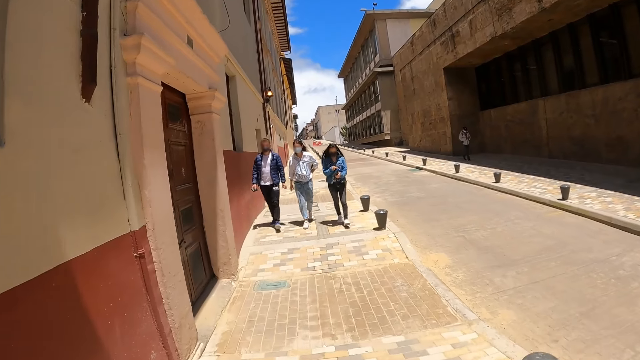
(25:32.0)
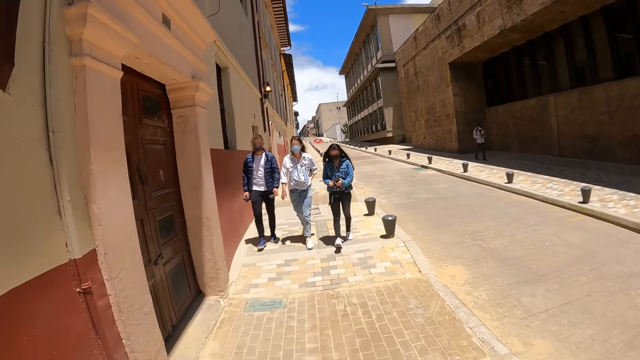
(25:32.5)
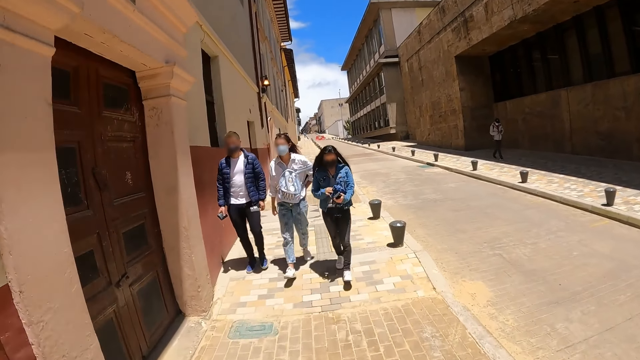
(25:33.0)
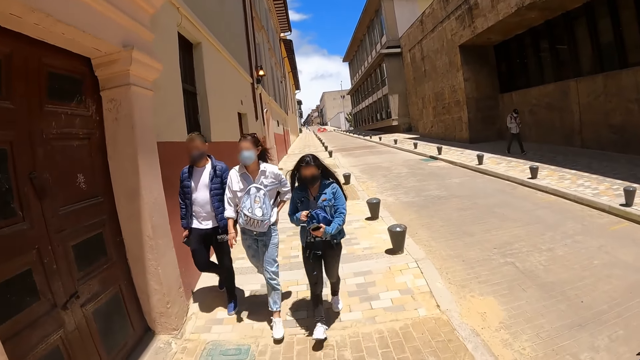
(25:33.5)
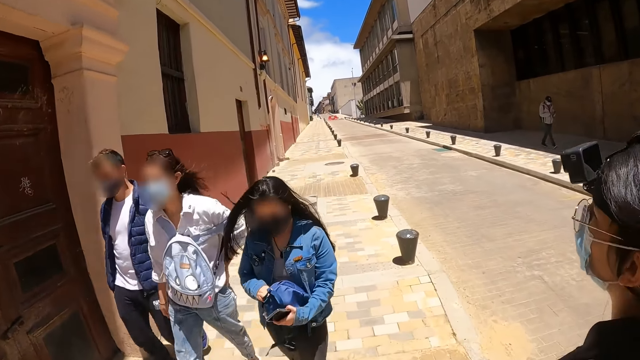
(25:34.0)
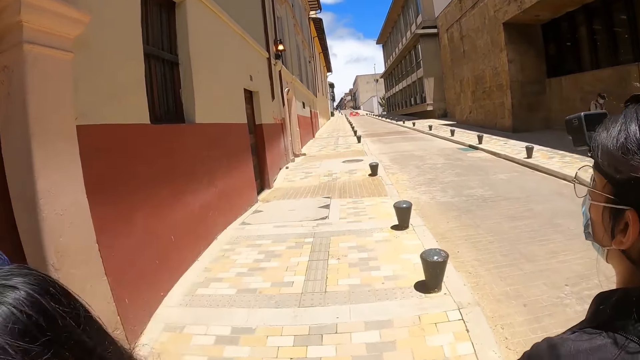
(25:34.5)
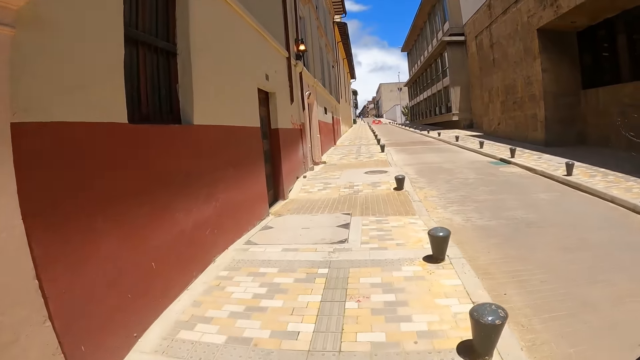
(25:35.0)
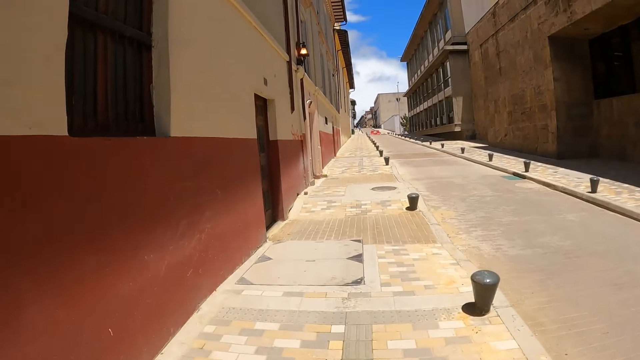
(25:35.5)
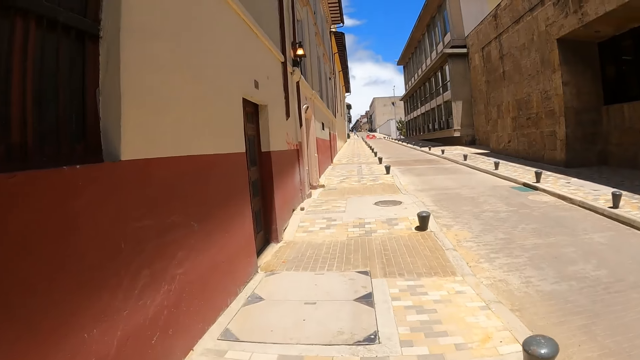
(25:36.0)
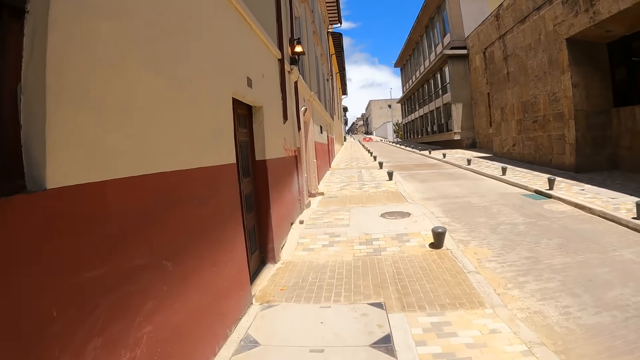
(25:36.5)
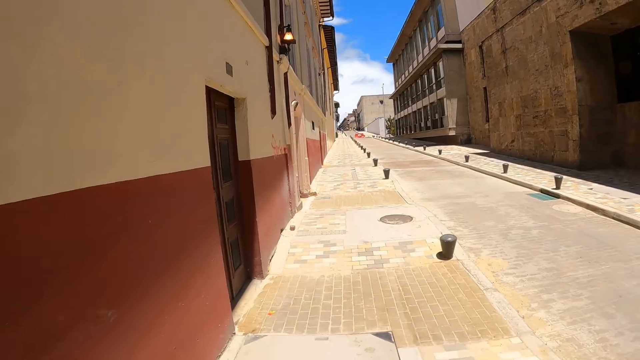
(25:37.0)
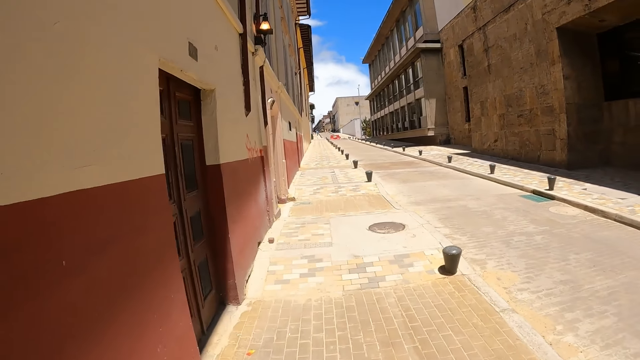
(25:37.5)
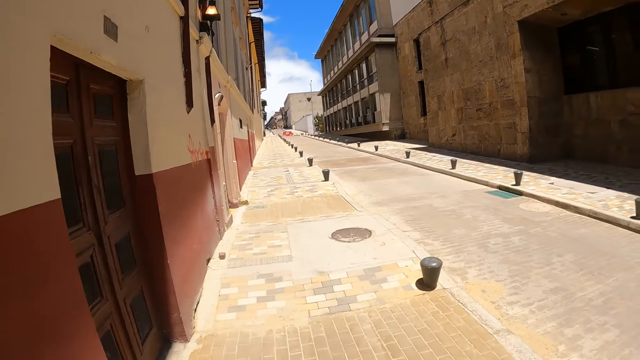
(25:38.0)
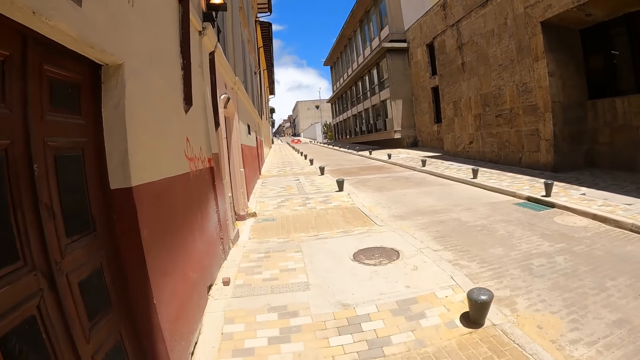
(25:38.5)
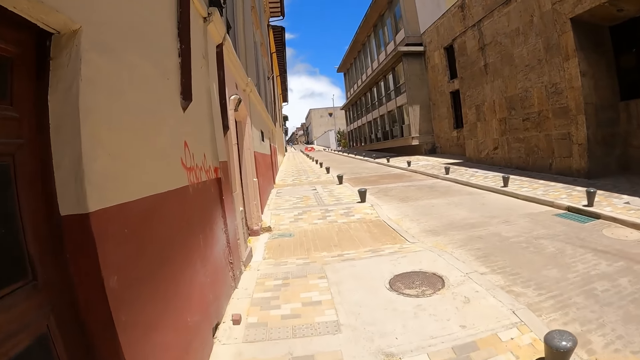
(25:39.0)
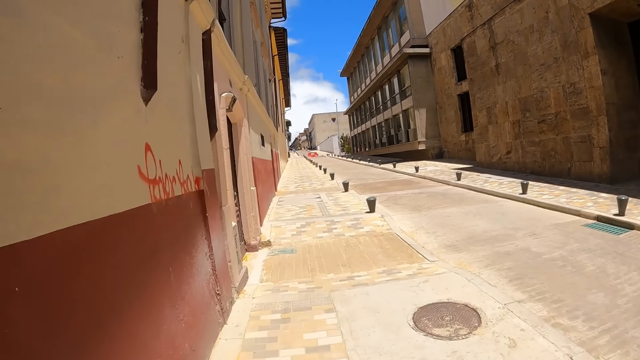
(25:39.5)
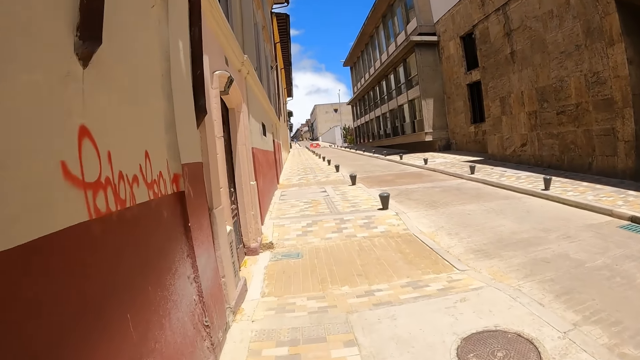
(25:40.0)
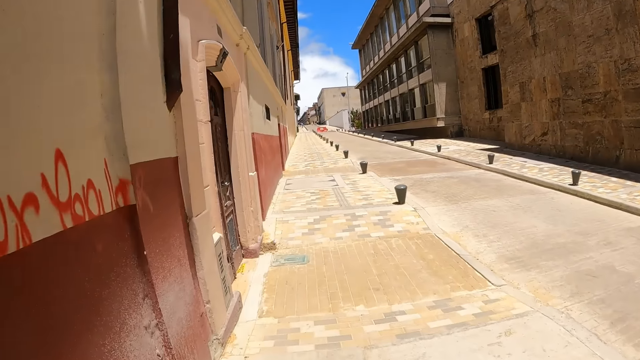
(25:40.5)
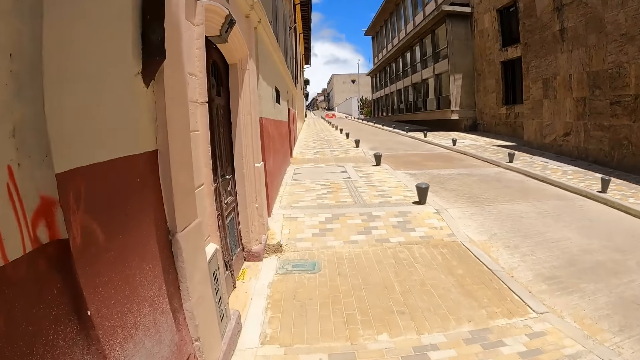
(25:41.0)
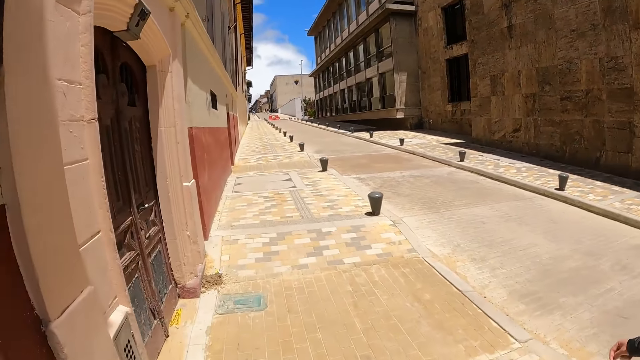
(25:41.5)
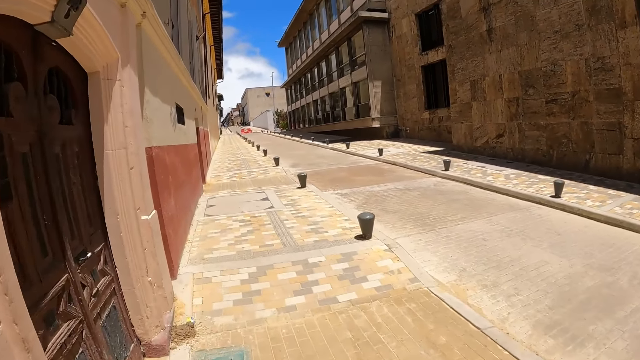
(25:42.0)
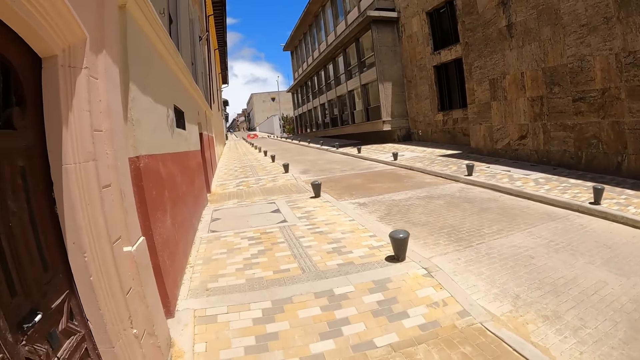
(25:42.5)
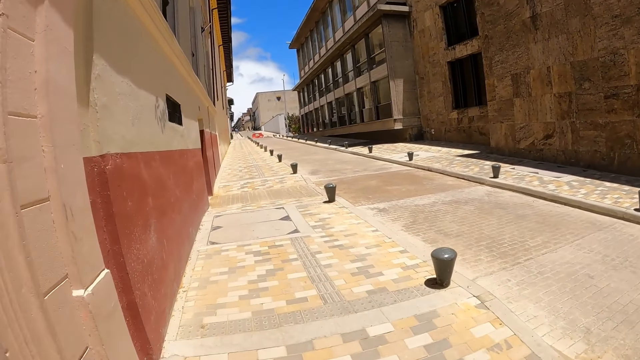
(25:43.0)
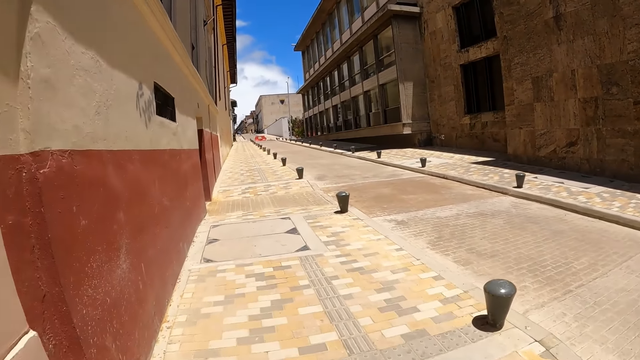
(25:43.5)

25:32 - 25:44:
A woman walks along. The camera wearer walks along.

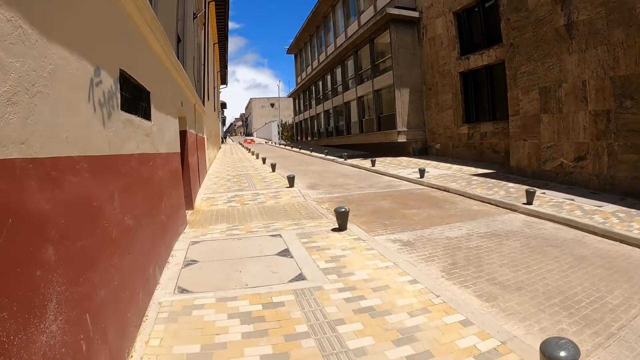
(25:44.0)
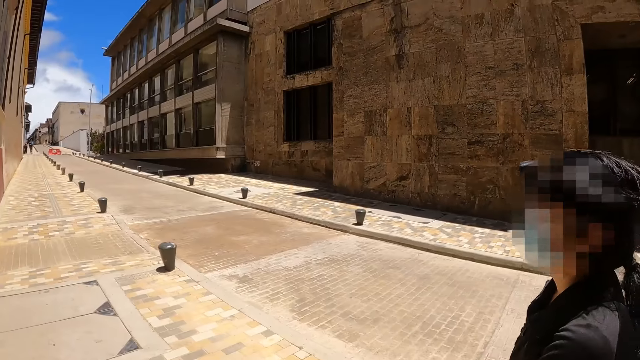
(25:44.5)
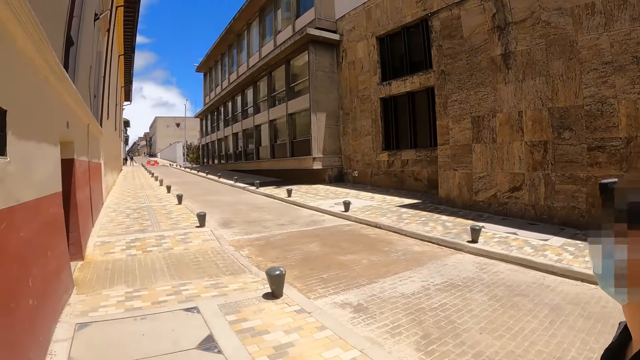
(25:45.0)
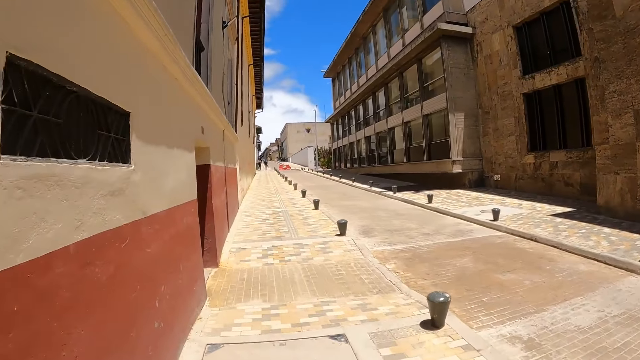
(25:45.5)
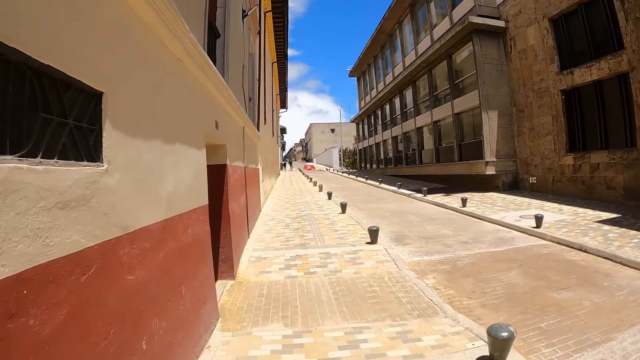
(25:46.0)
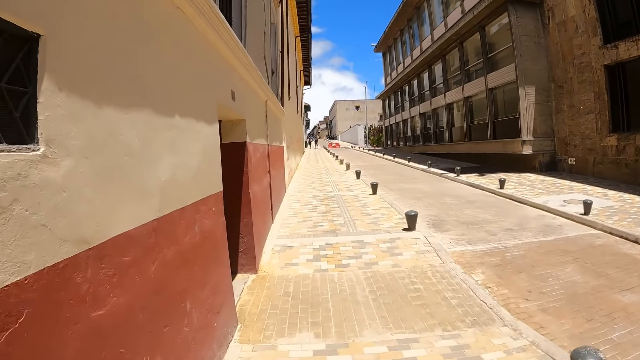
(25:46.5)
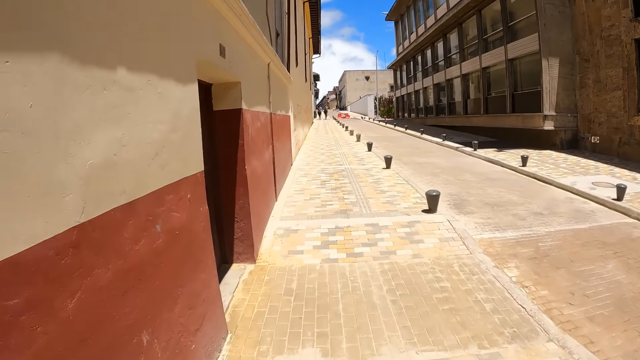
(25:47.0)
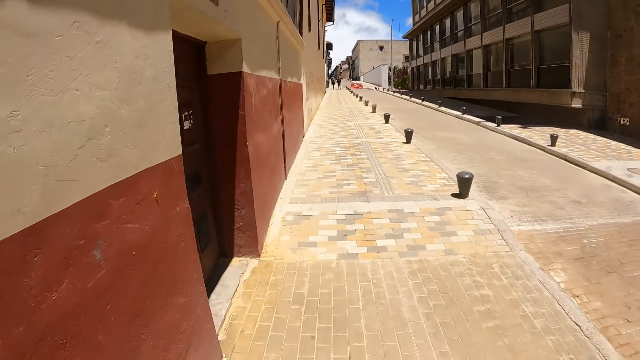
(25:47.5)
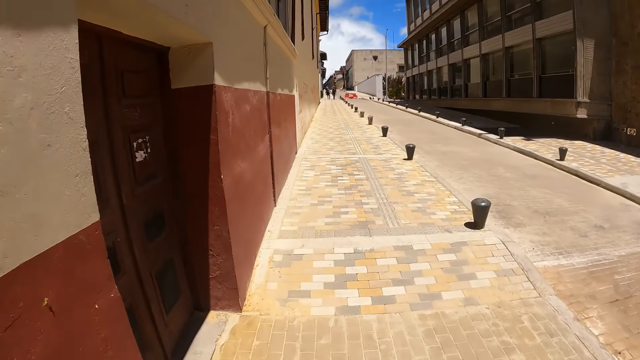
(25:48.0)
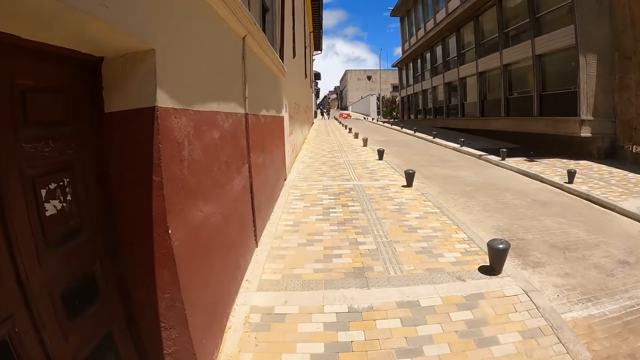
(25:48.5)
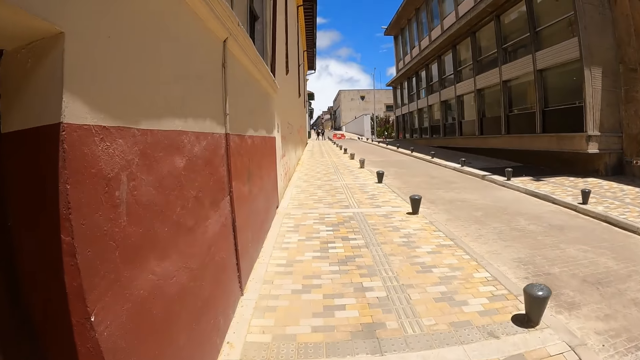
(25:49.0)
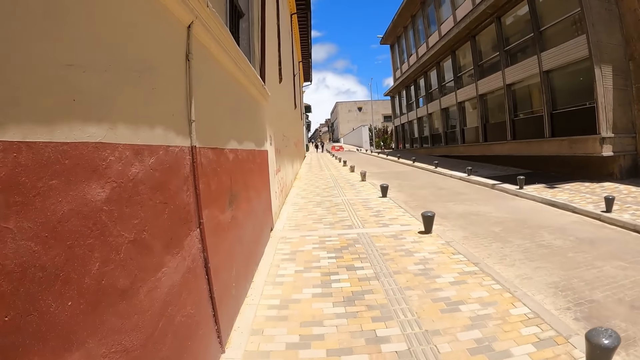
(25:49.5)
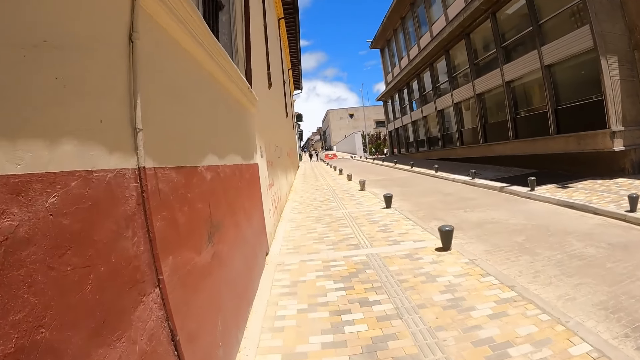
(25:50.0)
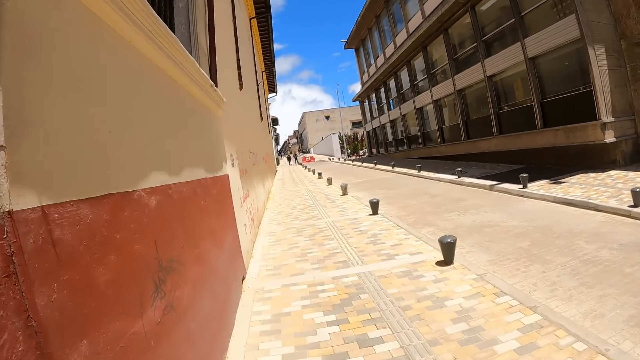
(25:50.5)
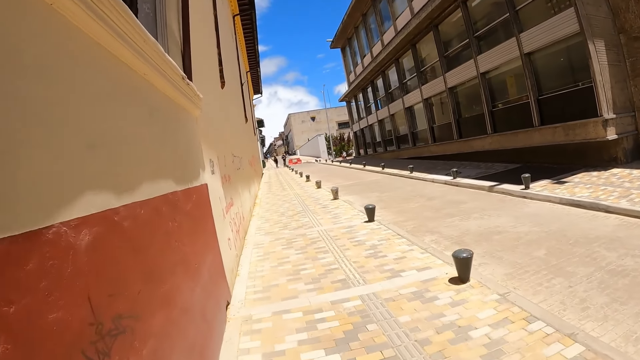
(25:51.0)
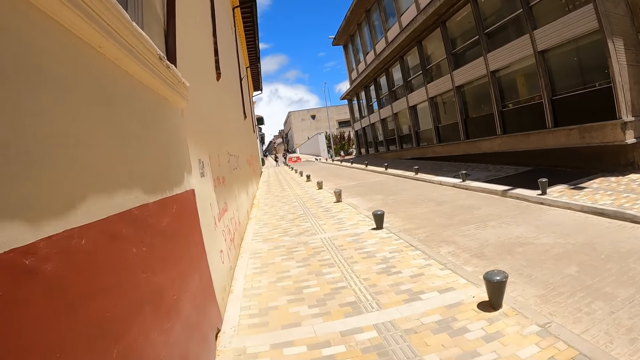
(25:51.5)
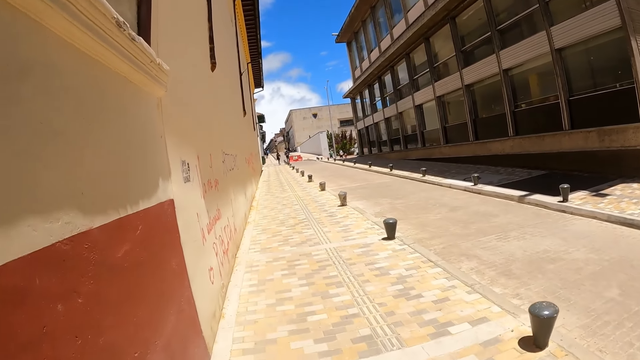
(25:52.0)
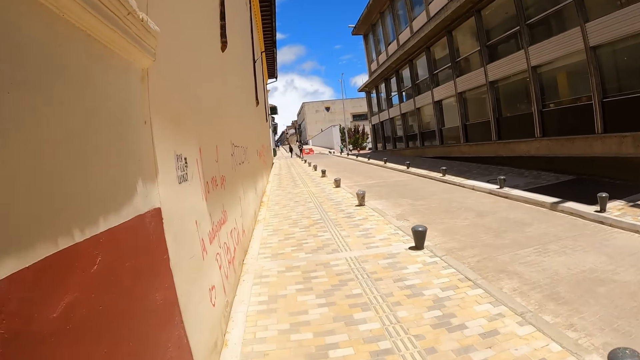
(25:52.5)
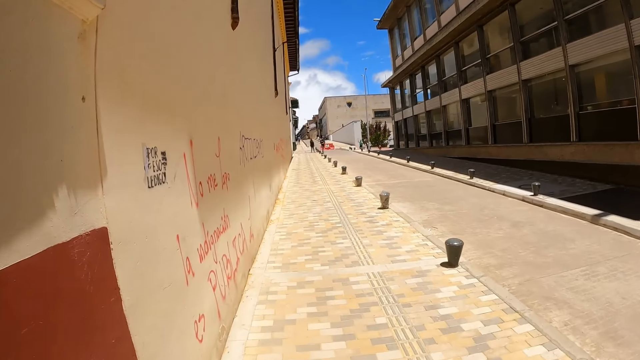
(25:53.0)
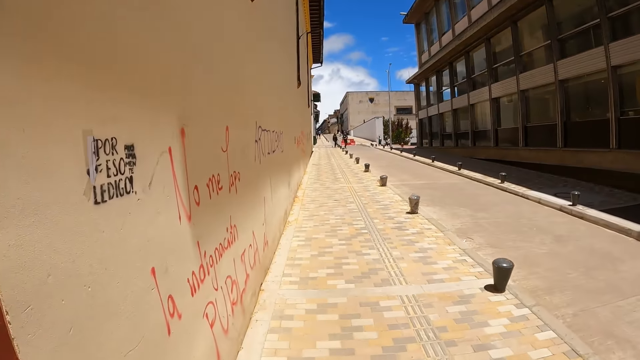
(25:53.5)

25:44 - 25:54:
The woman walks along. The camera wearer walks along.
